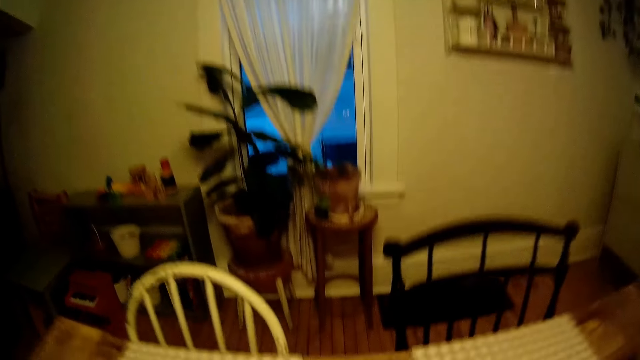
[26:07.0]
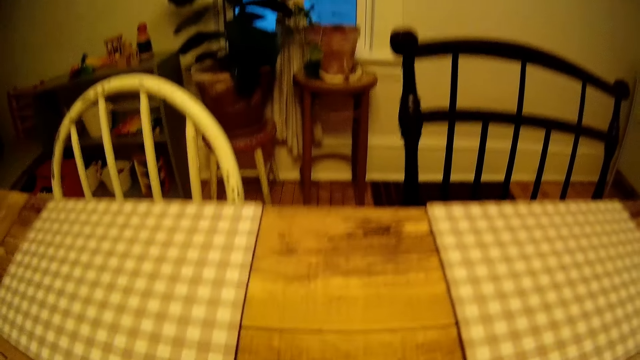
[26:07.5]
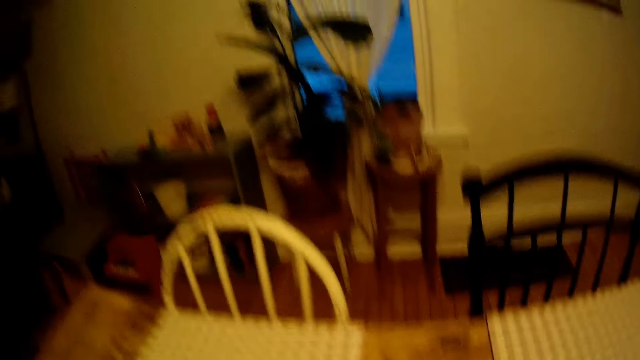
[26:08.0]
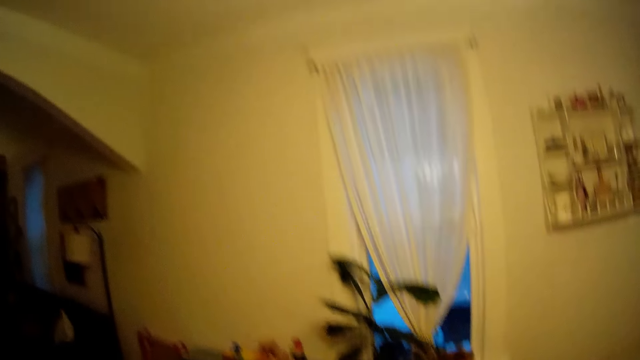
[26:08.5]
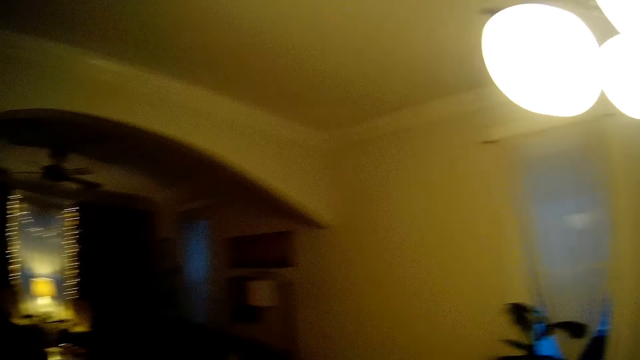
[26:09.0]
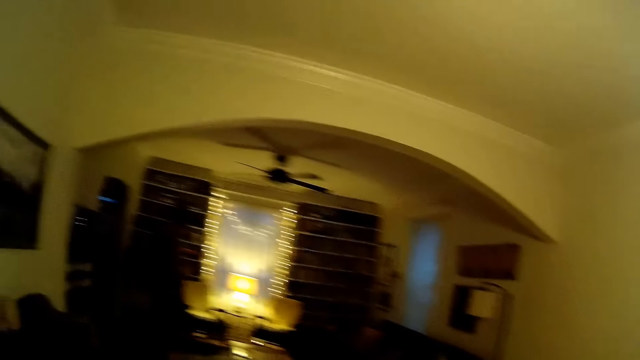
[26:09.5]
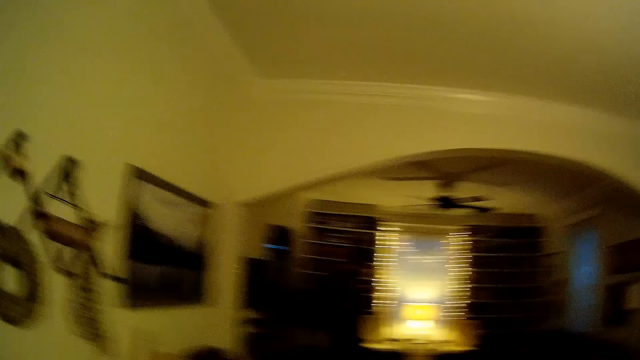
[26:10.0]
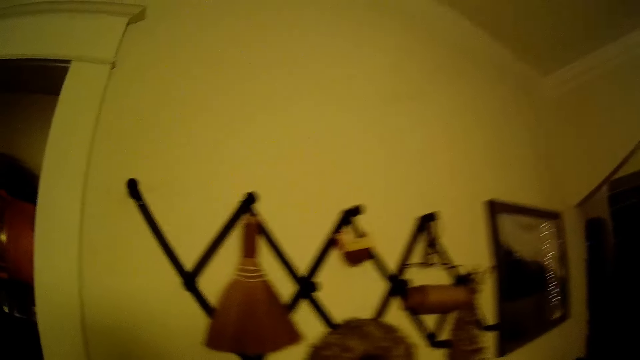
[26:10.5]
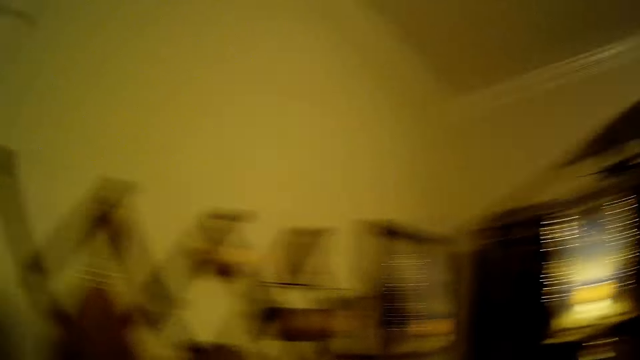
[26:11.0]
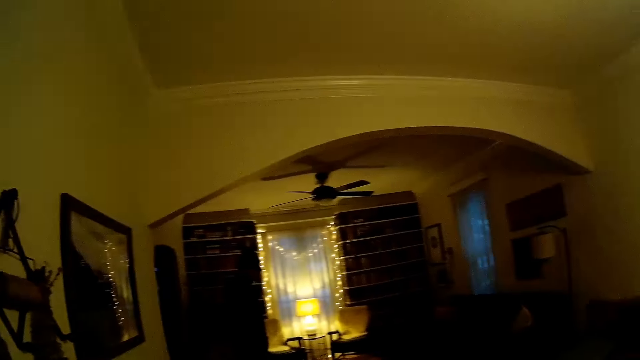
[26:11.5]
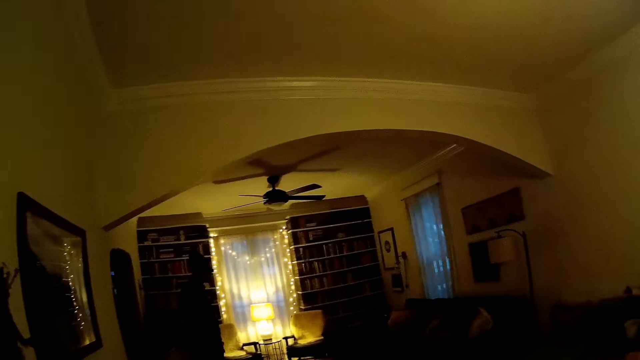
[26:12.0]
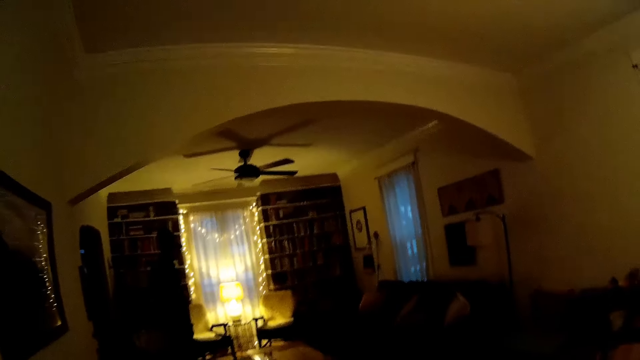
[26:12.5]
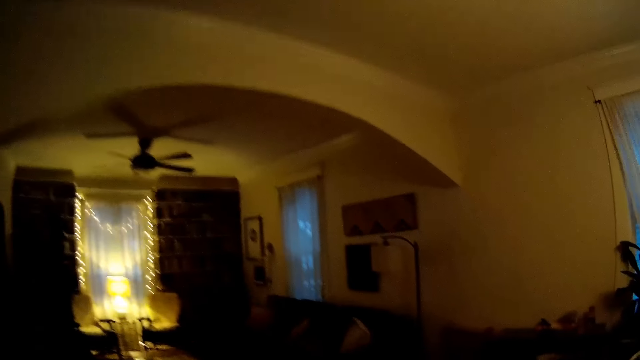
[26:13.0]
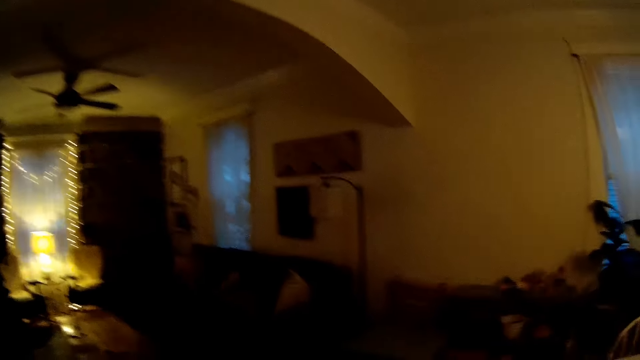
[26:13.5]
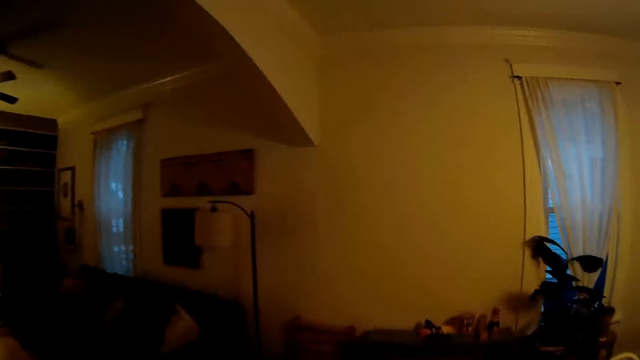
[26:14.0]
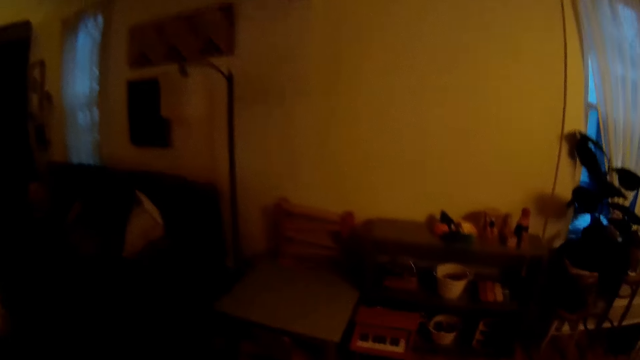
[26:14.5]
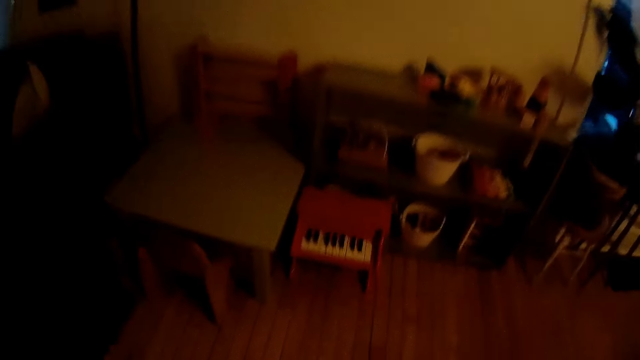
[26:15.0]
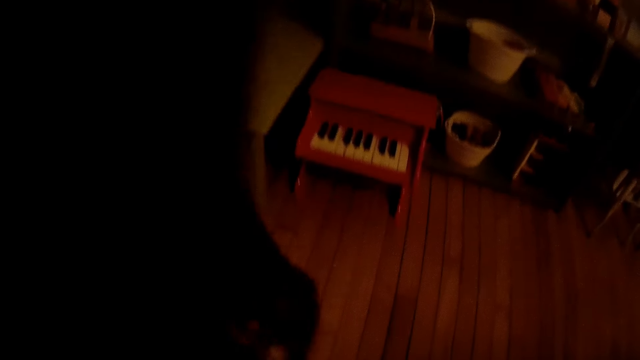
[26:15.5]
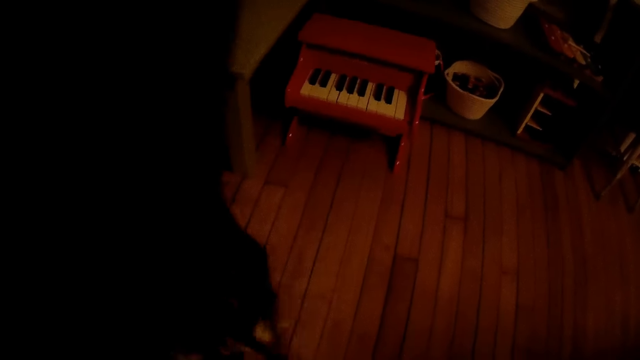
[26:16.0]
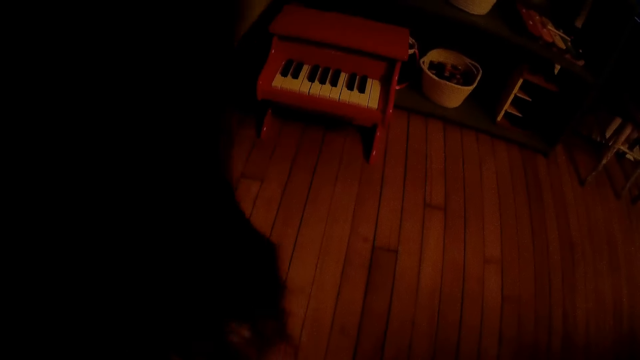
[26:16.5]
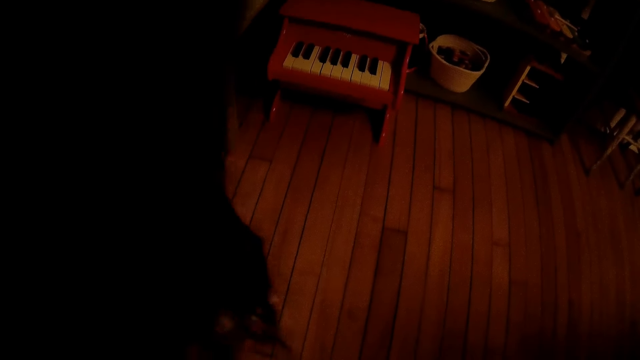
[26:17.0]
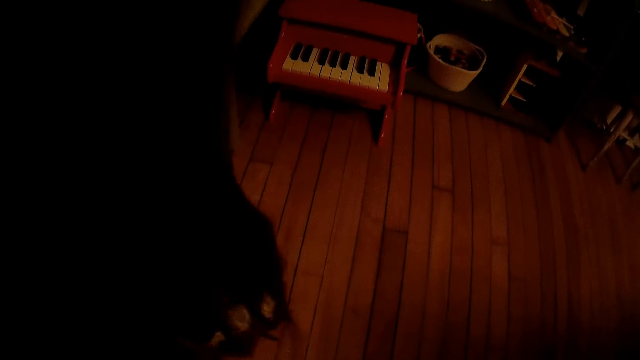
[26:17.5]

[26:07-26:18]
The camera wearer interacts with the man. They bend in front of a children's piano.

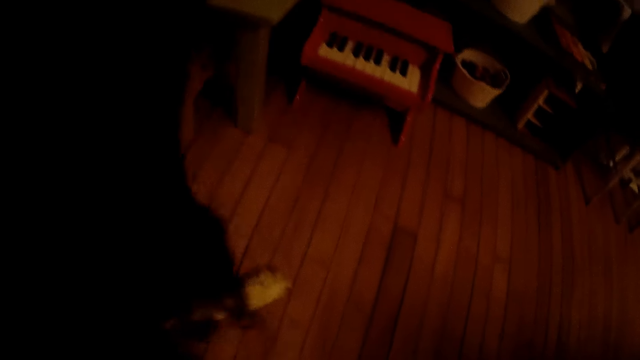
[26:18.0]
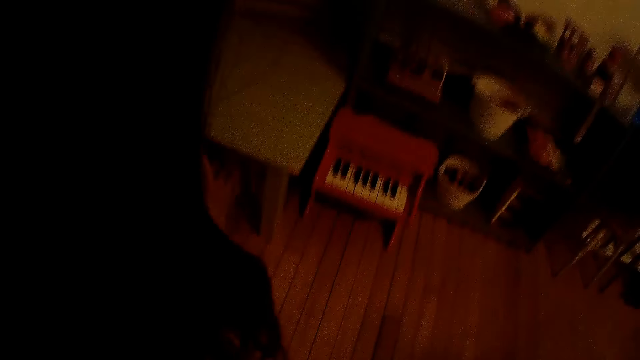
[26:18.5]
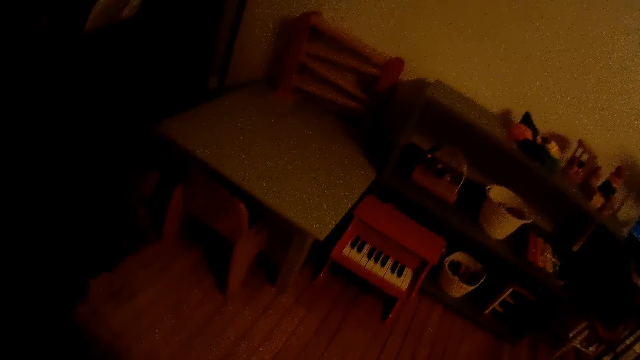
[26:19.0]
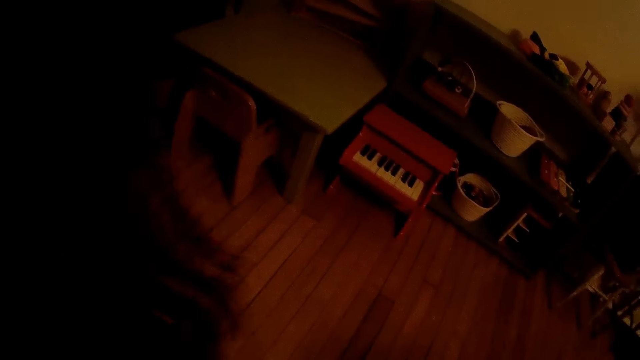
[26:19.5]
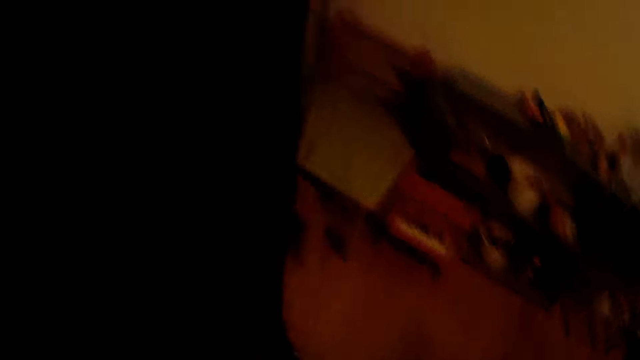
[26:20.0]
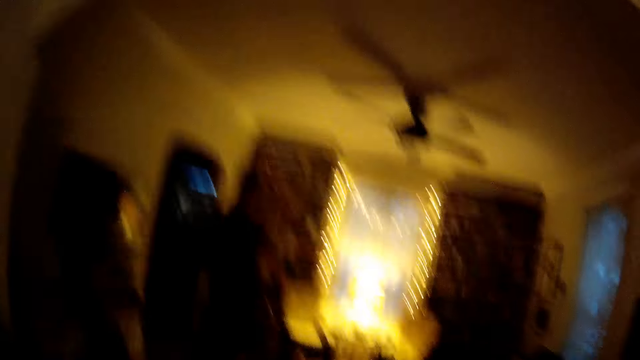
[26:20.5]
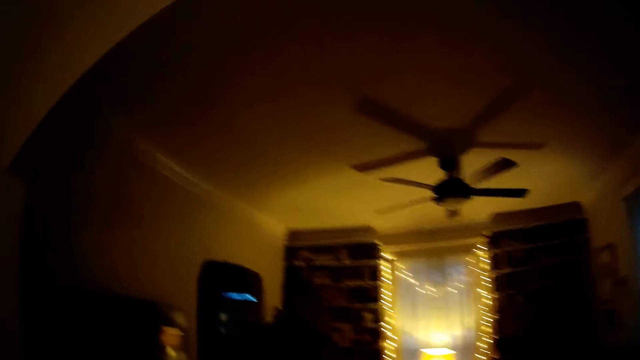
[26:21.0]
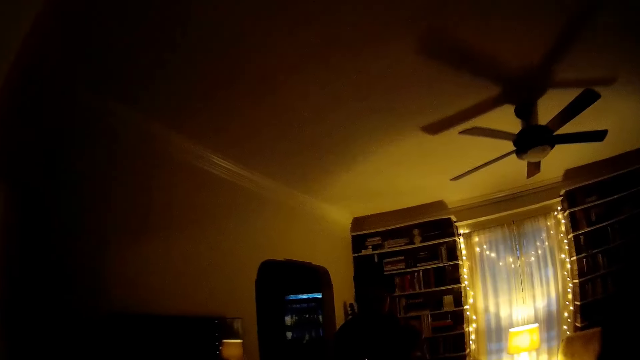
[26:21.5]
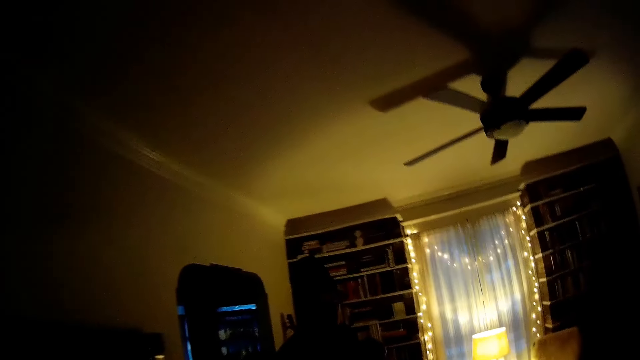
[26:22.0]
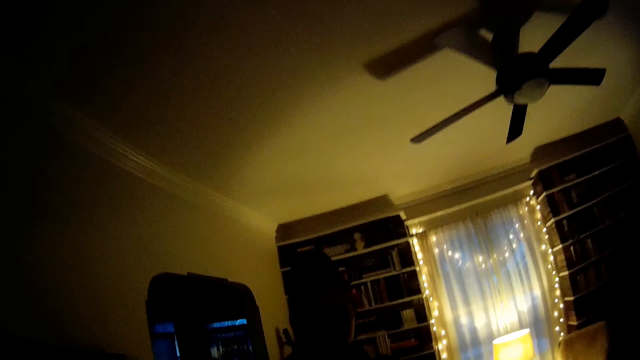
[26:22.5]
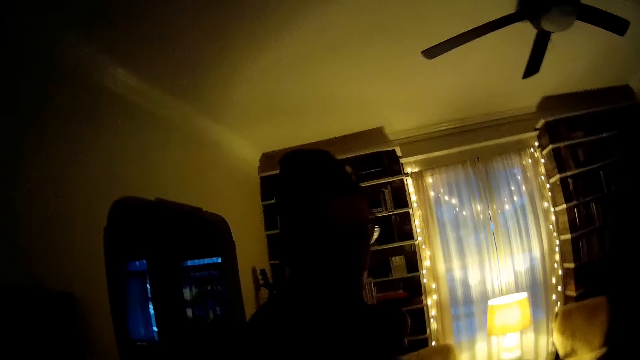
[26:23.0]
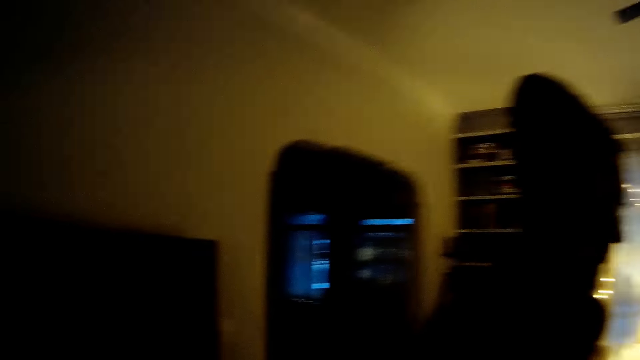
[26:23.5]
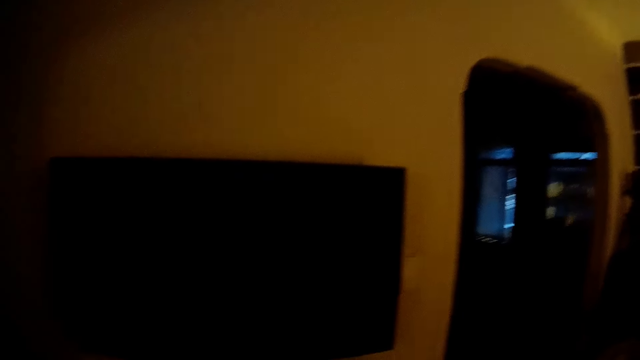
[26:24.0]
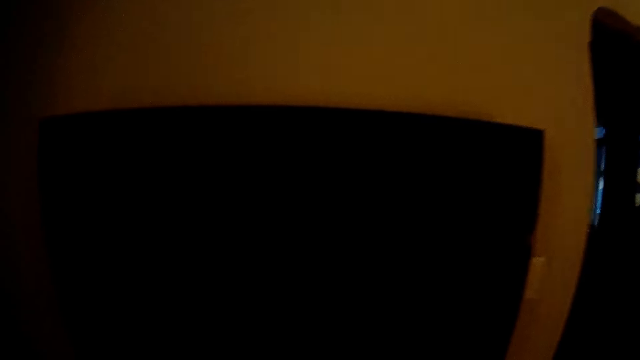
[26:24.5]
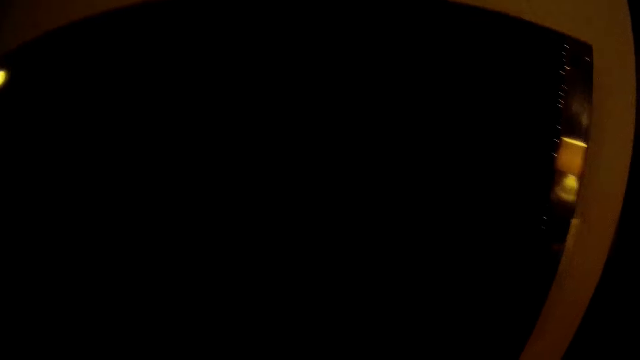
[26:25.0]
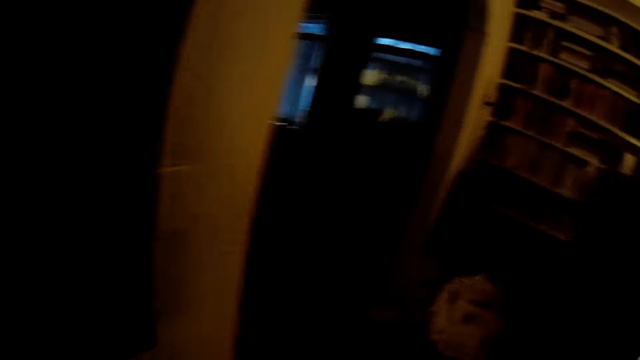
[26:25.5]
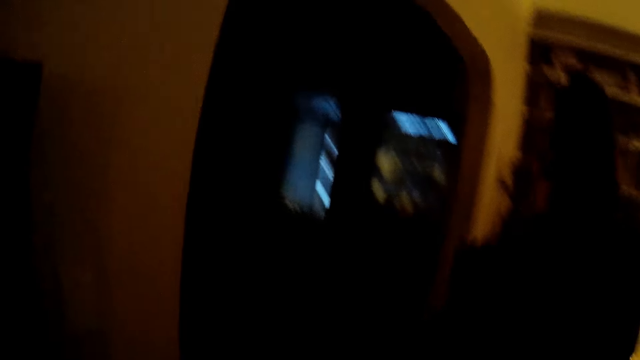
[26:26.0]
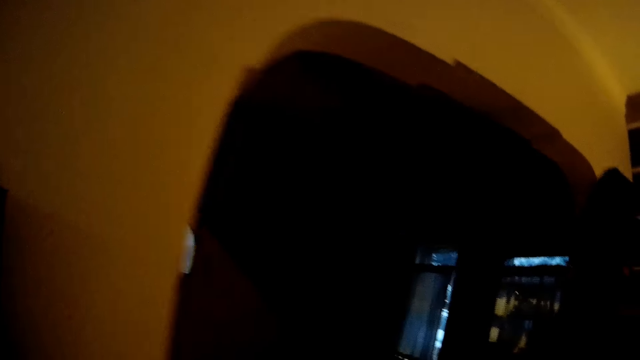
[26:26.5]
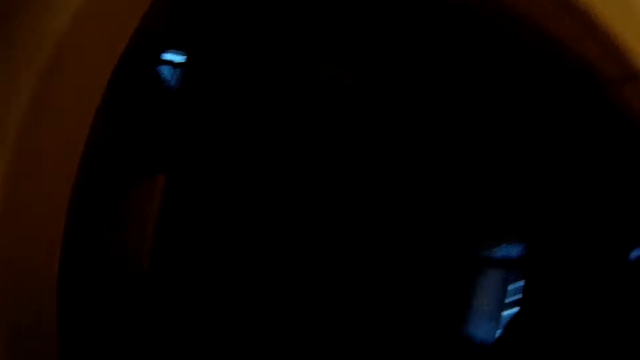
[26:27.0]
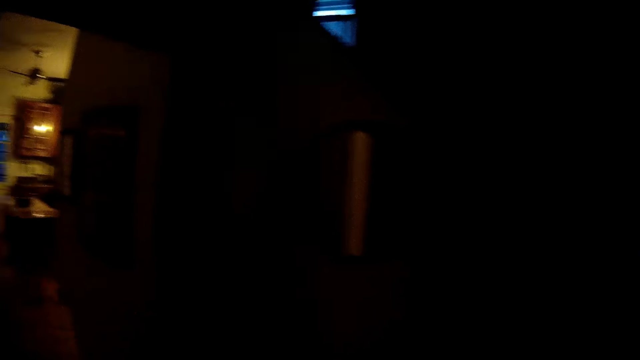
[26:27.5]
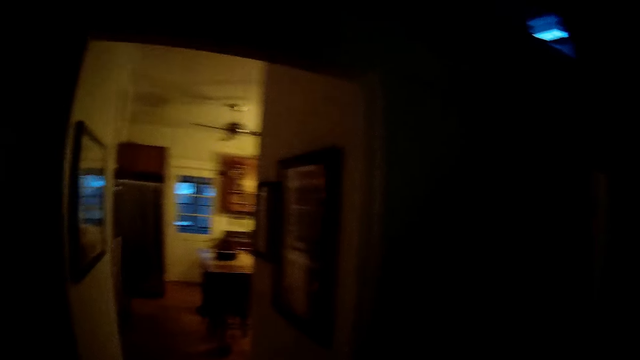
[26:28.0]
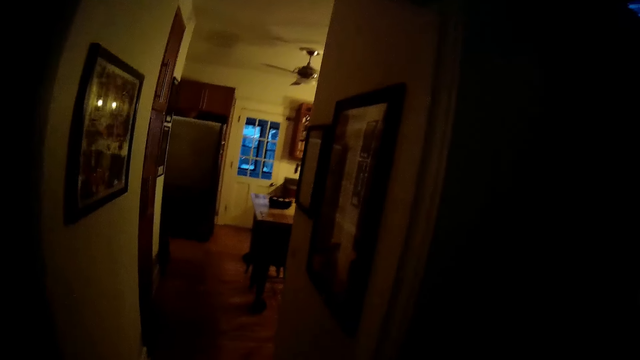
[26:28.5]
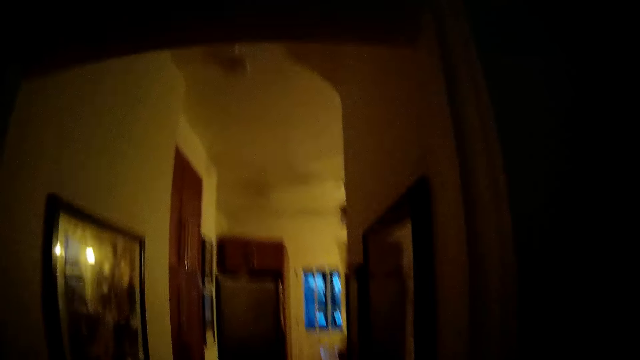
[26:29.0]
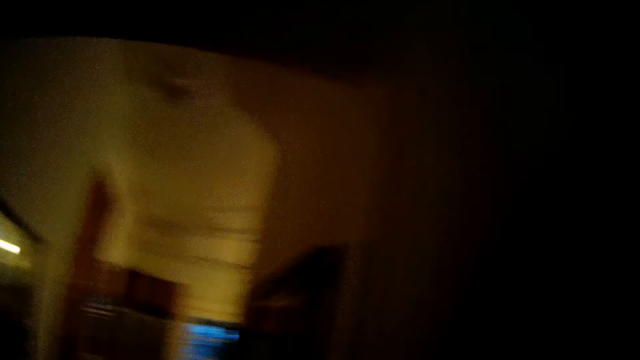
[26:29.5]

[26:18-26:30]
The camera wearer touches a dog. They walk around the apartment. They walk around the living room.
